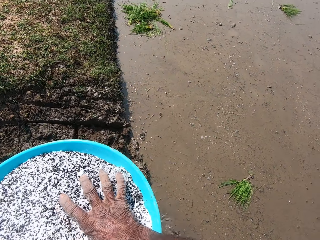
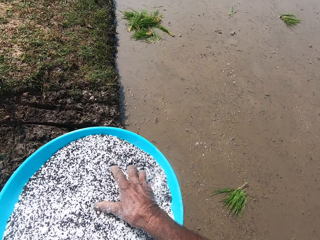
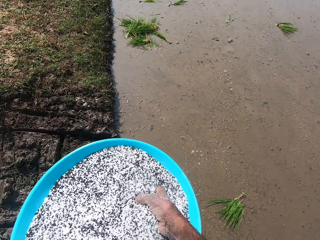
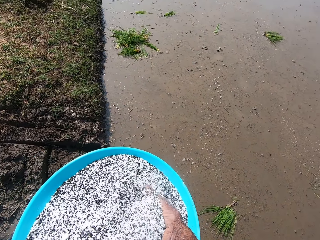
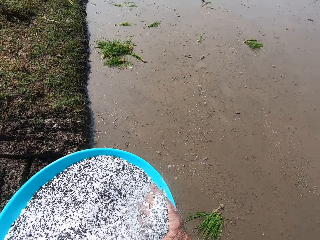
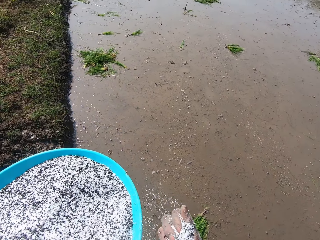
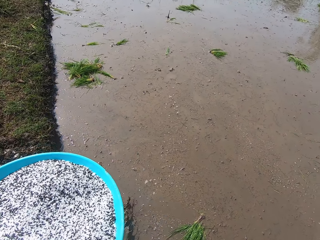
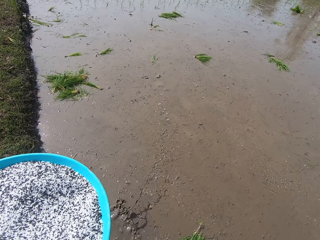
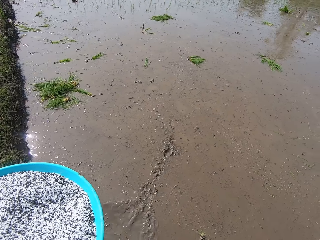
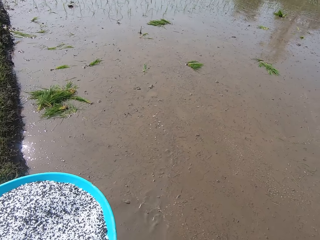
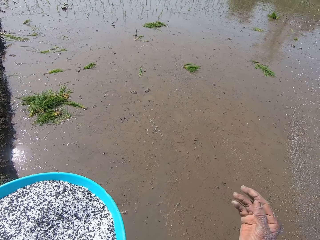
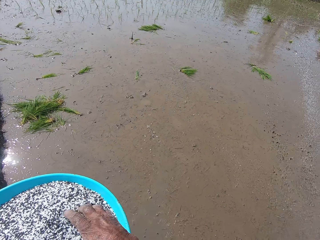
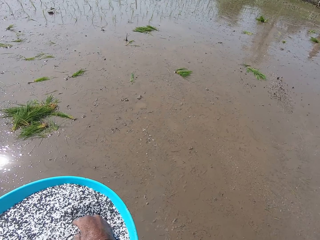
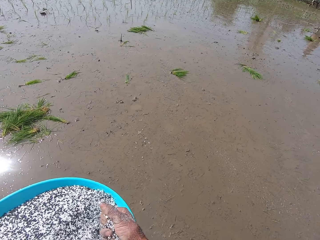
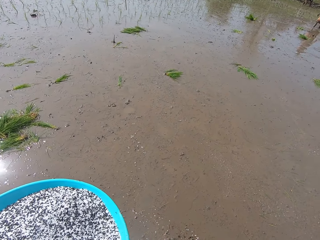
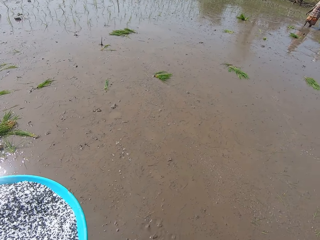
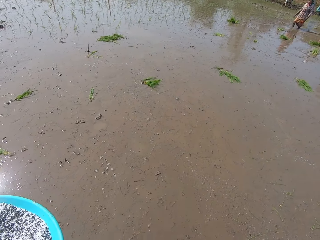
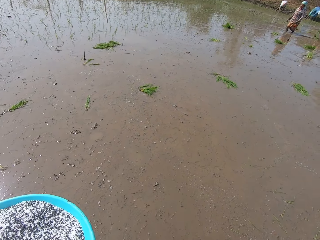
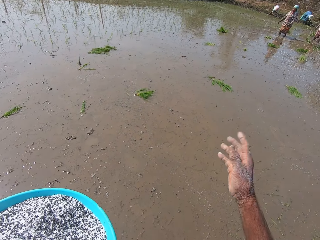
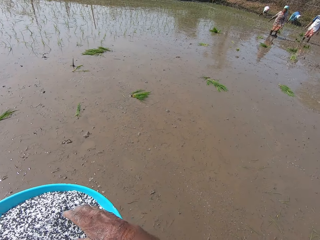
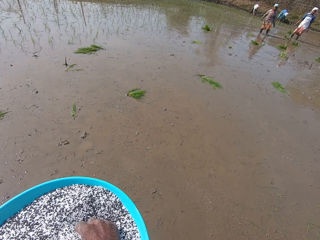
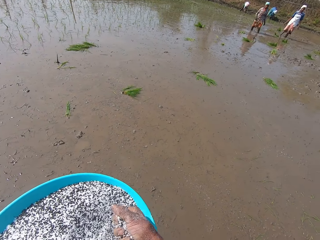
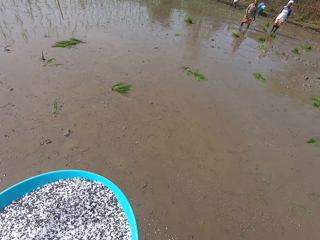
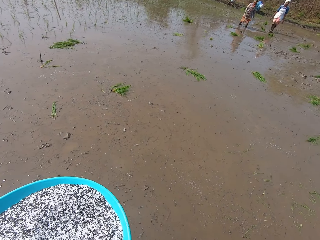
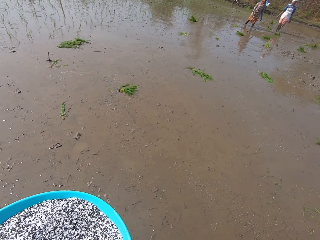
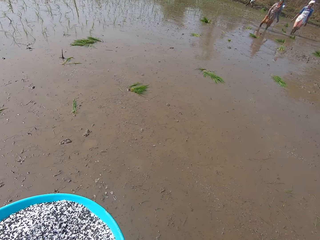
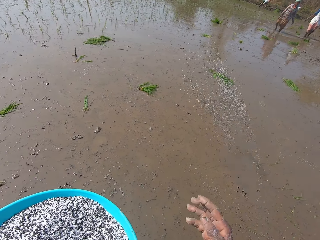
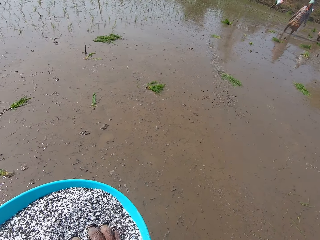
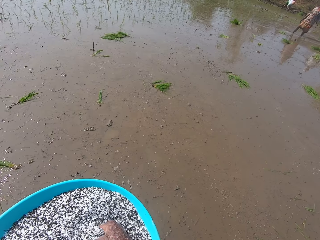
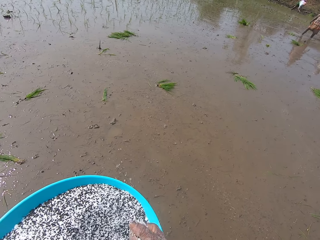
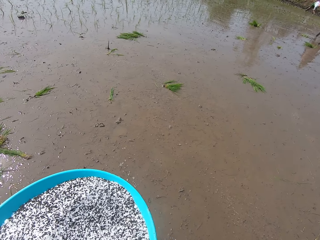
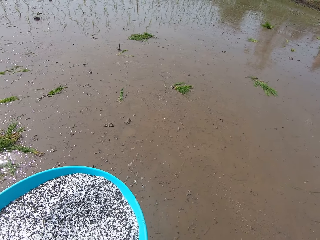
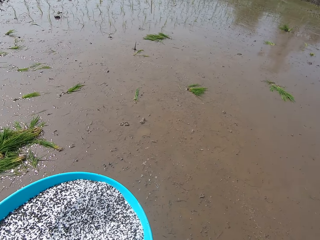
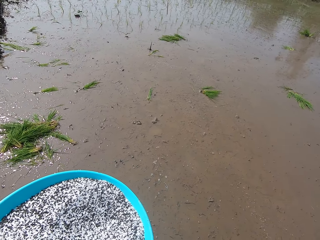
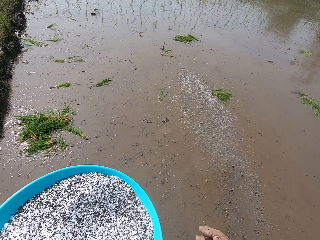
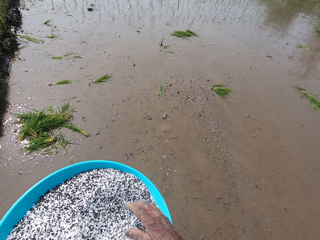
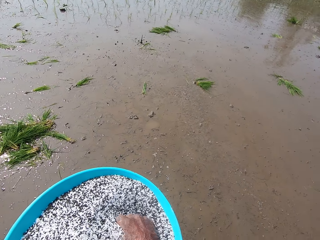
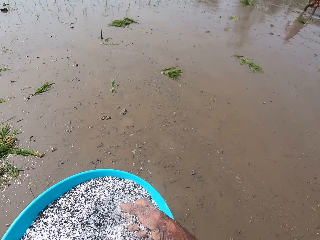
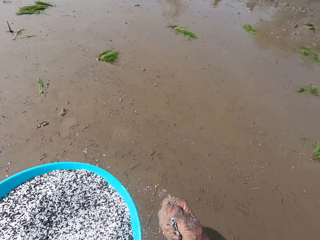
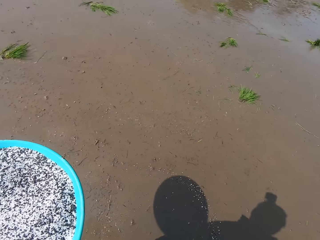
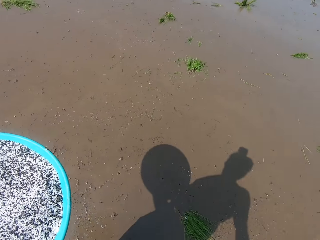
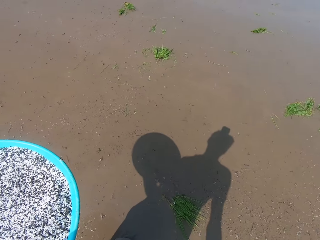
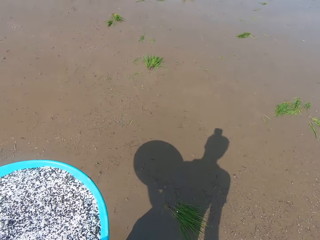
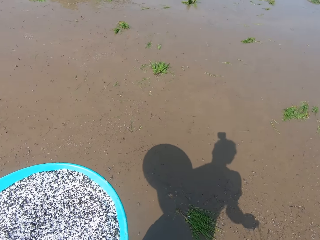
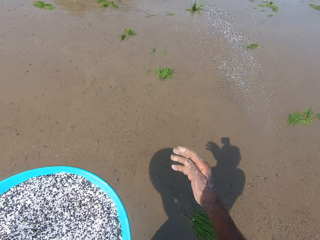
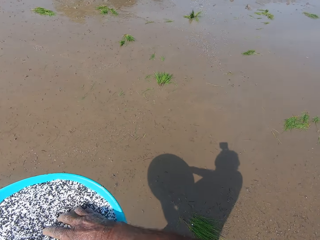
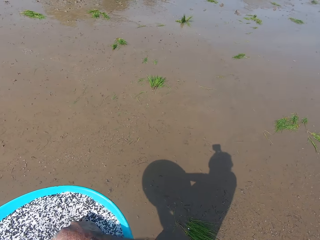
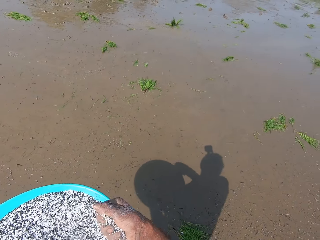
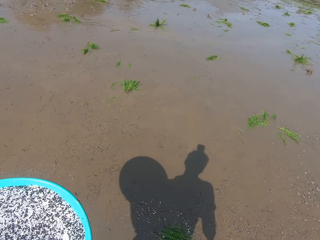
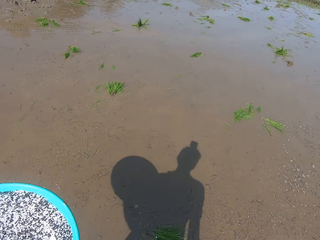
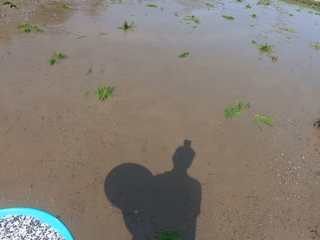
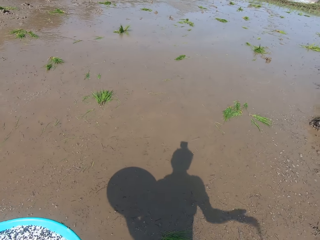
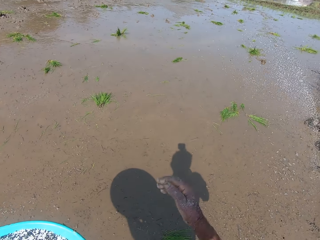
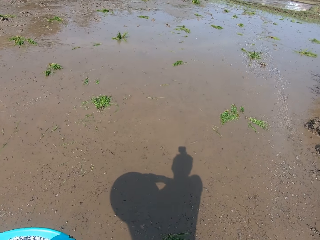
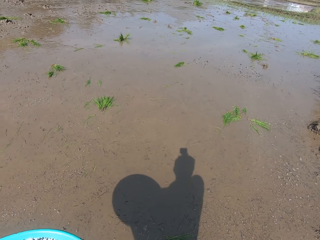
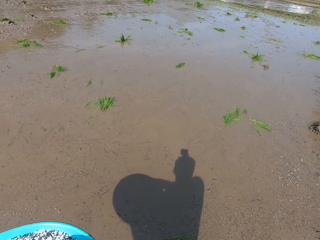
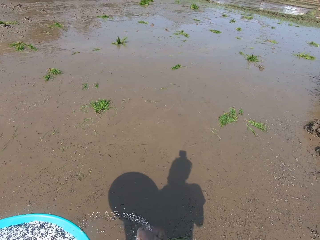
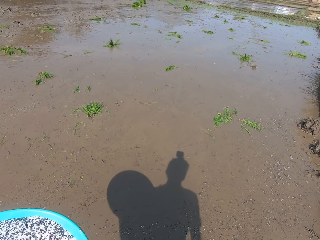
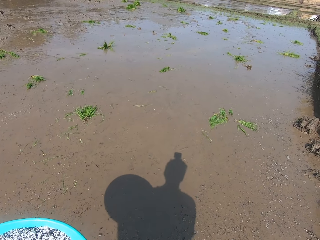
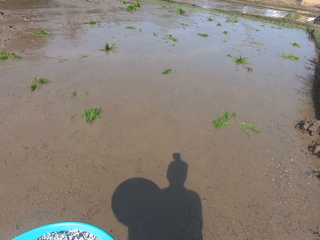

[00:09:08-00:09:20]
The camera wearer tosses the fertilizer from his right hand to the ground. He picks some fertilizer from the basin in his left hand with his right hand. He tosses the fertilizer from his right hand to the ground. He picks some fertilizer from the basin in his left hand with his right hand. He tosses the fertilizer from his right hand to the ground. He picks some fertilizer from the basin in his left hand with his right hand. He tosses the fertilizer from his right hand to the ground. He takes some black seeds from the bowl in his left hand with his right hand. He sprinkles the black seeds in his right hand on the muddy field. He takes some black seeds from the bowl in his left hand with his right hand. He sprinkles the black seeds in his right hand on the muddy field.

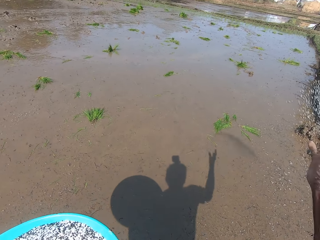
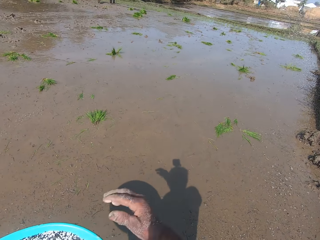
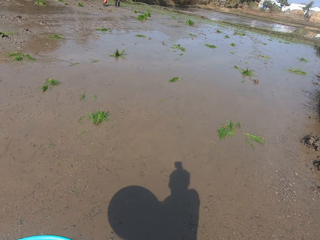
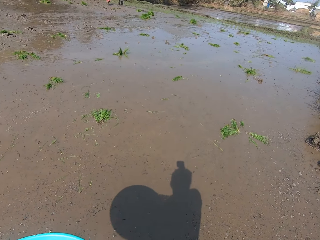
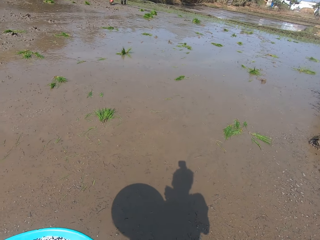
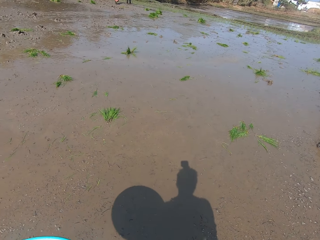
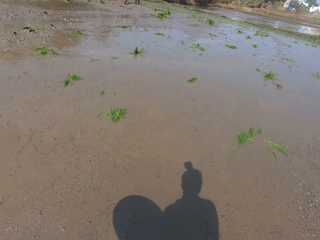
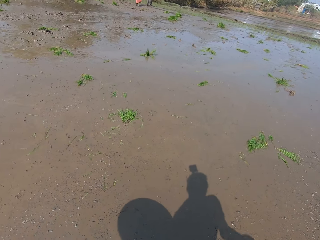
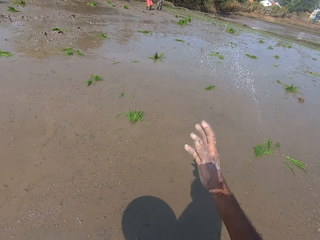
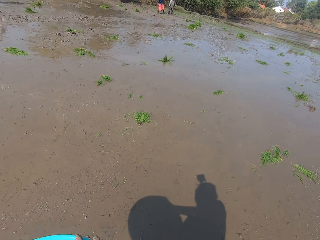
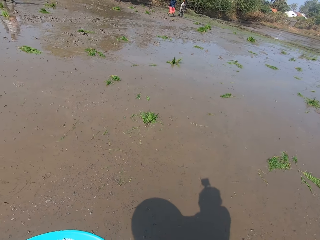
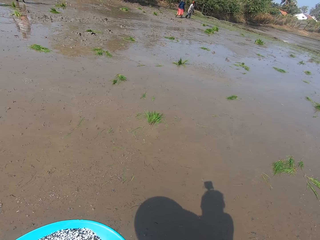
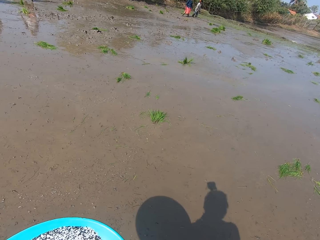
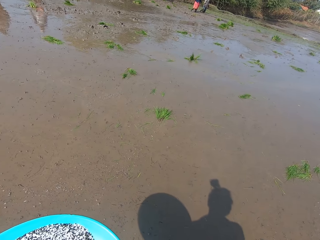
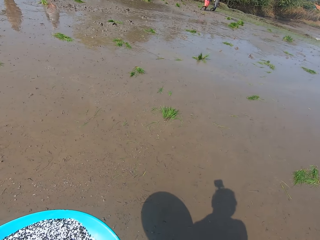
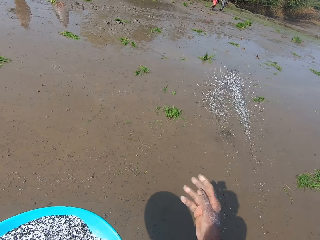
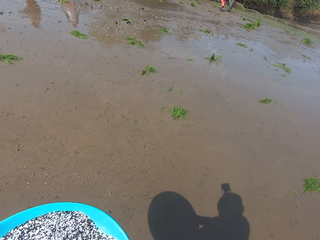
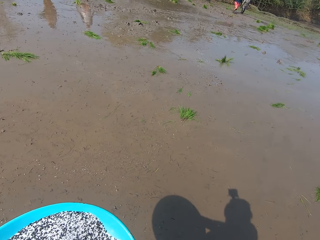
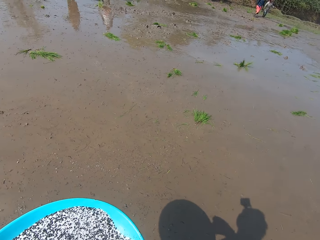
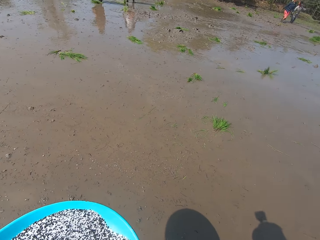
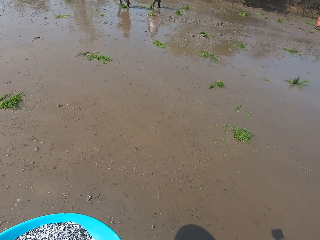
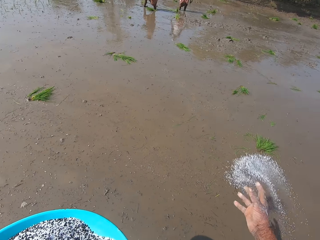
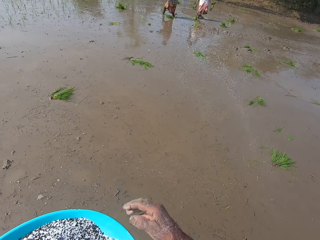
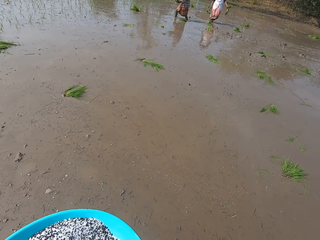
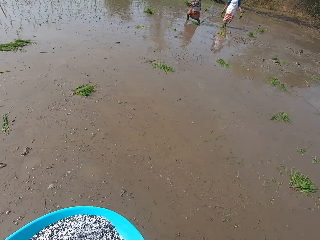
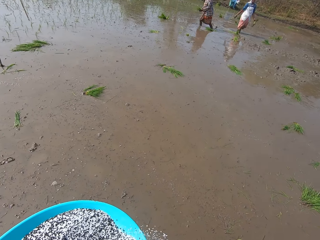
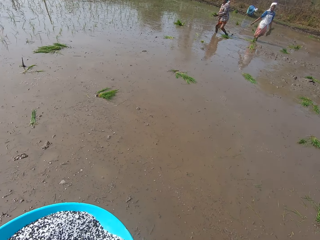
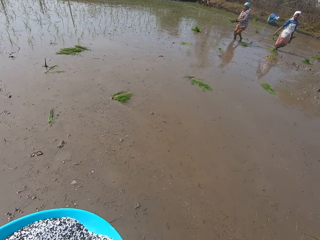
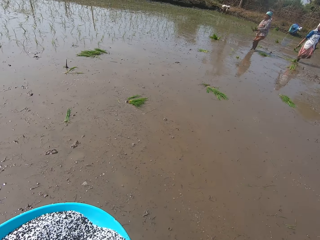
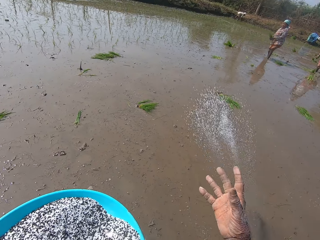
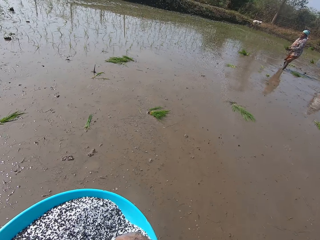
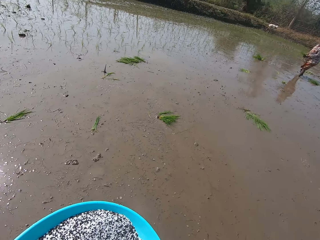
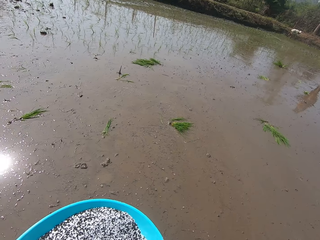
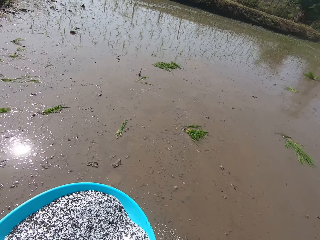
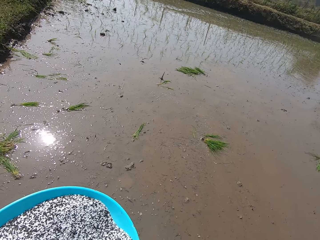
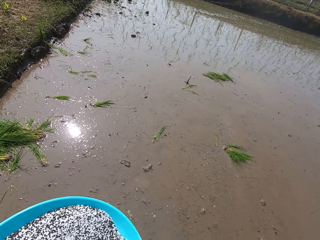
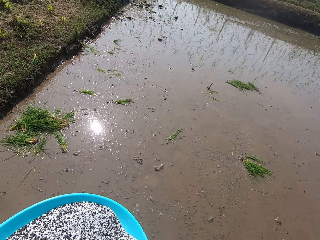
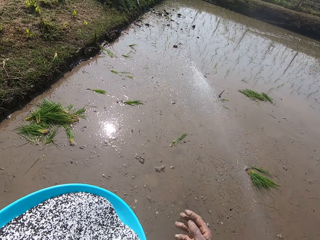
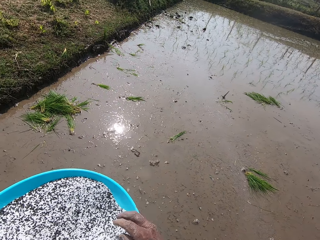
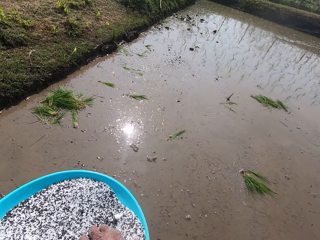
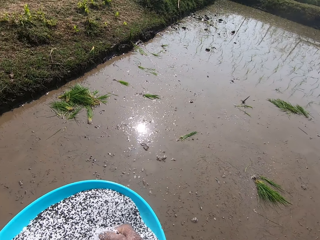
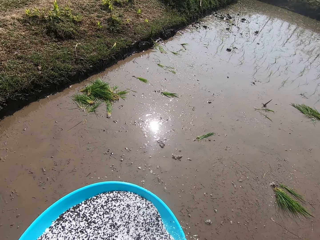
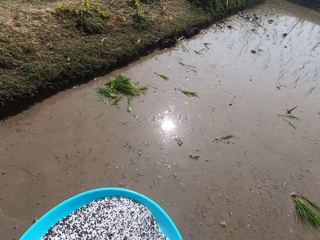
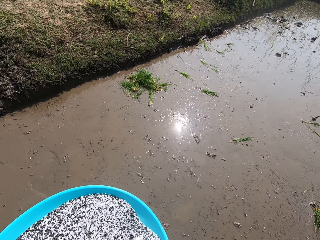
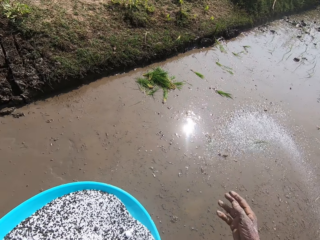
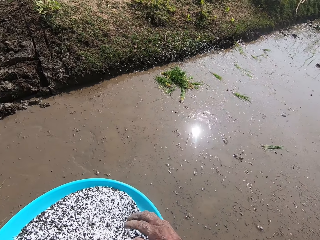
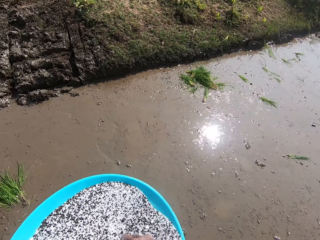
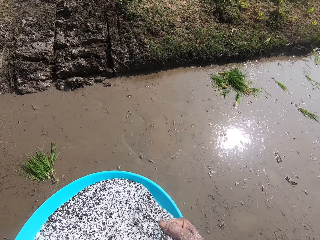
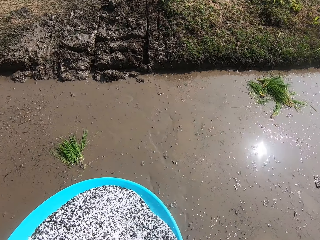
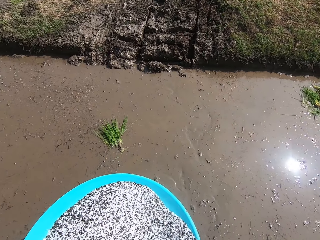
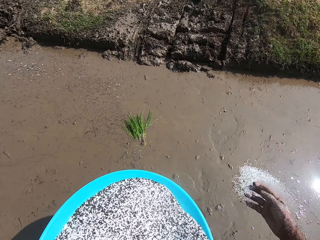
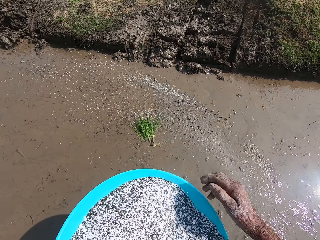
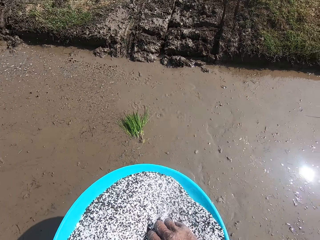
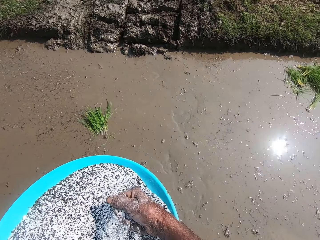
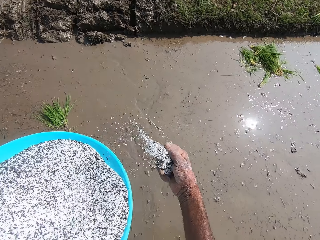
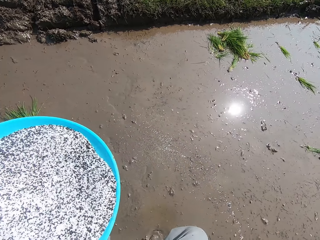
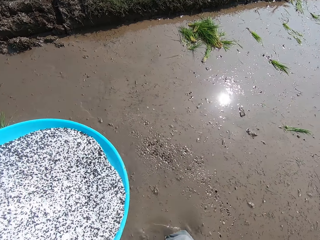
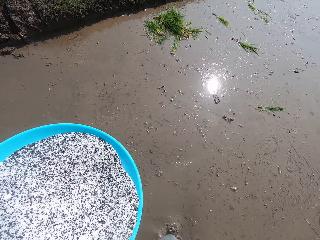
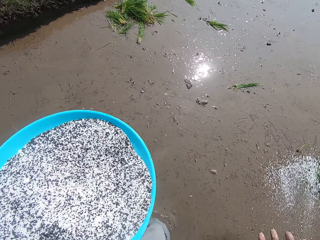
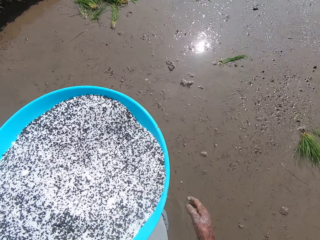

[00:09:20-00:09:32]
The camera wearer sprinkles the black seeds in his right hand on the muddy field. He sprinkles them repeatedly. He takes some black seeds from the bowl in his left hand with his right hand. He sprinkles the black seeds in his right hand on the muddy field. He takes some black seeds from the bowl in his left hand with his right hand. He sprinkles the black seeds in his right hand on the muddy field. He takes some black seeds from the bowl in his left hand with his right hand. He sprinkles the black seeds in his right hand on the muddy field. He takes some black seeds from the bowl in his left hand with his right hand. He sprinkles the black seeds in his right hand on the muddy field. He takes some black seeds from the bowl in his left hand with his right hand. He sprinkles the black seeds in his right hand on the muddy field. He takes some black seeds from the bowl in his left hand with his right hand.
